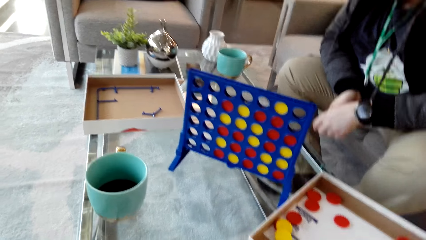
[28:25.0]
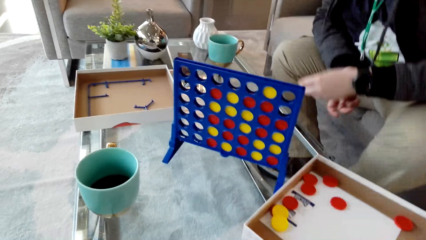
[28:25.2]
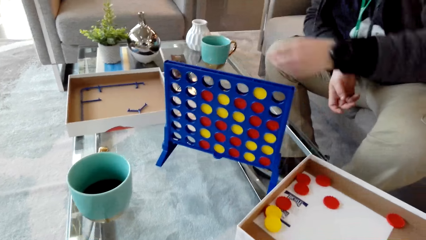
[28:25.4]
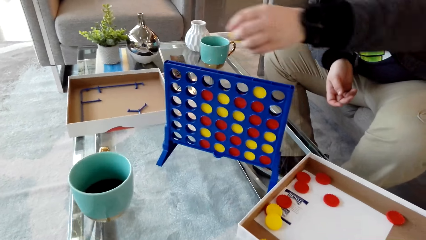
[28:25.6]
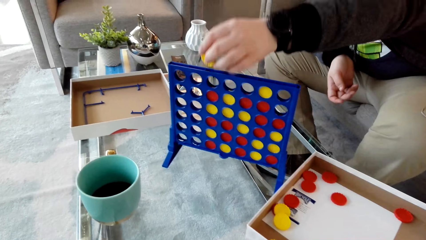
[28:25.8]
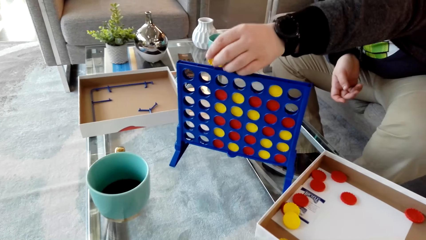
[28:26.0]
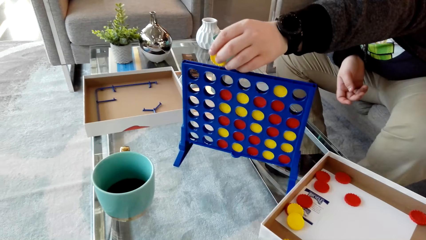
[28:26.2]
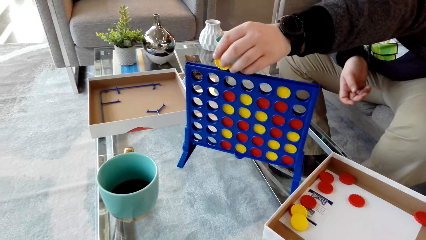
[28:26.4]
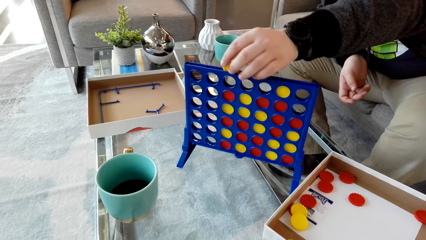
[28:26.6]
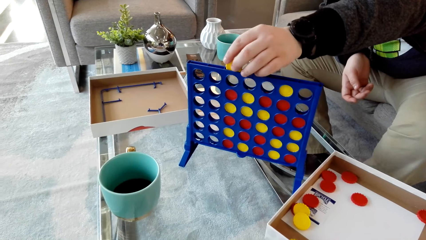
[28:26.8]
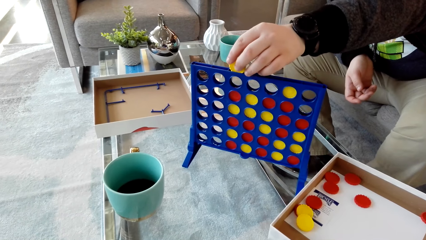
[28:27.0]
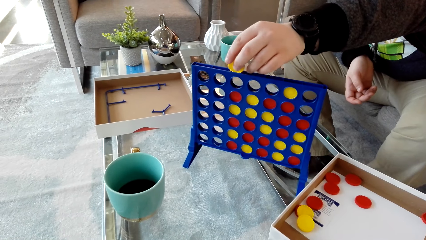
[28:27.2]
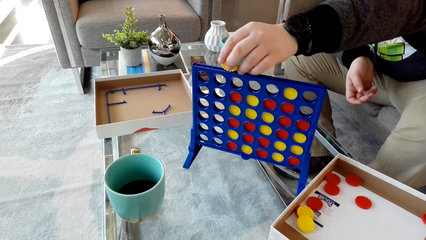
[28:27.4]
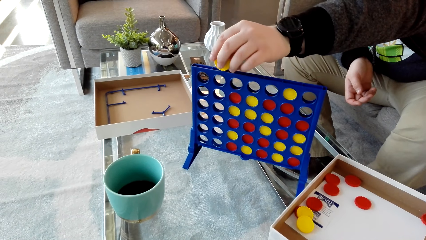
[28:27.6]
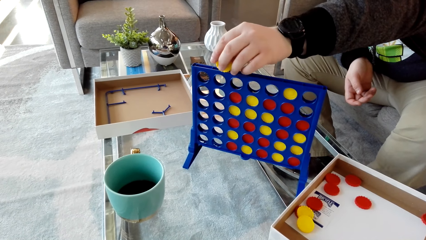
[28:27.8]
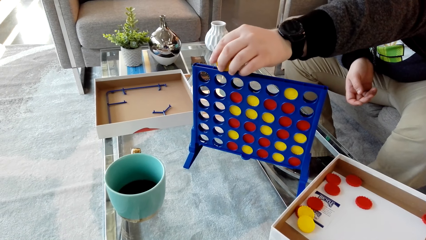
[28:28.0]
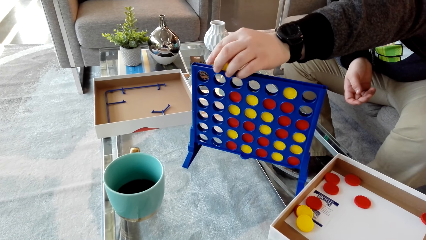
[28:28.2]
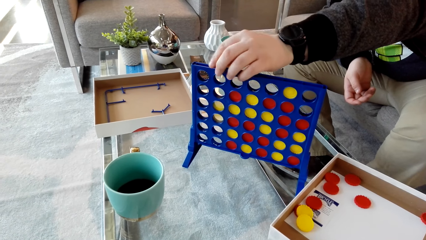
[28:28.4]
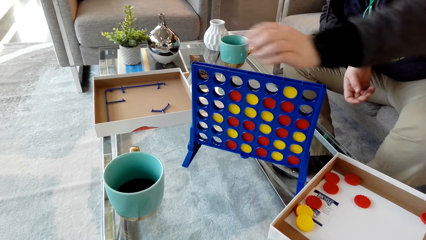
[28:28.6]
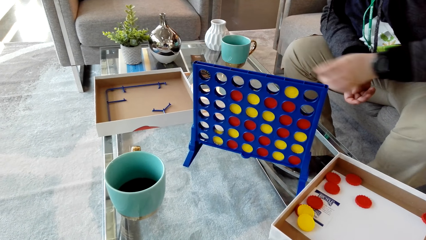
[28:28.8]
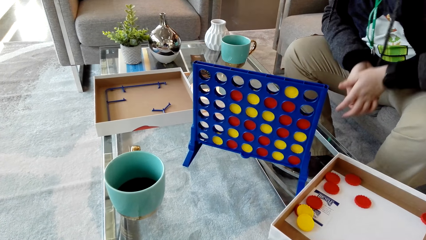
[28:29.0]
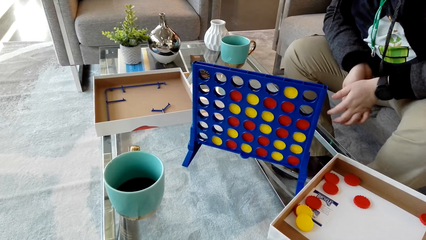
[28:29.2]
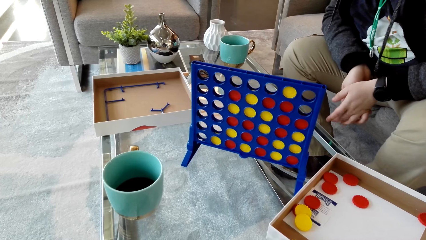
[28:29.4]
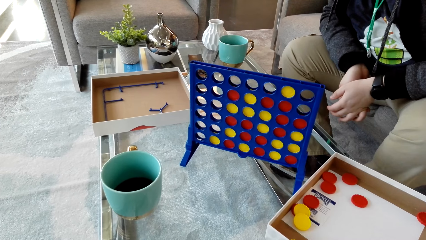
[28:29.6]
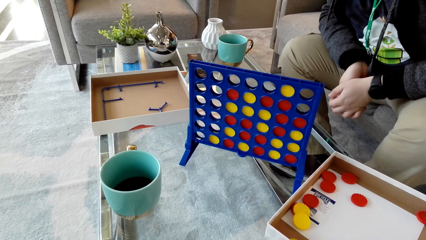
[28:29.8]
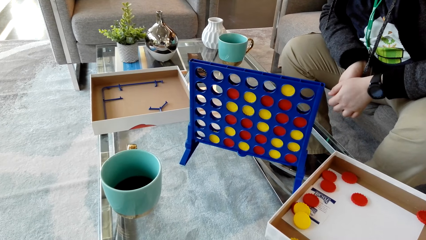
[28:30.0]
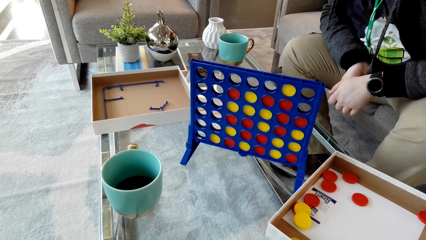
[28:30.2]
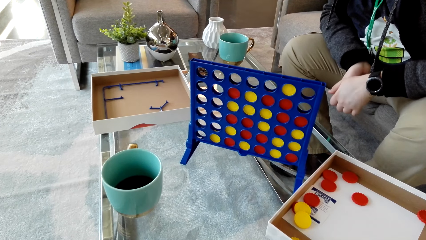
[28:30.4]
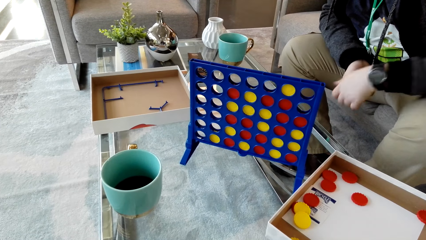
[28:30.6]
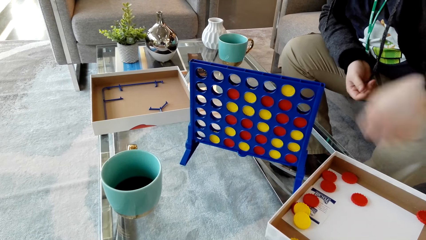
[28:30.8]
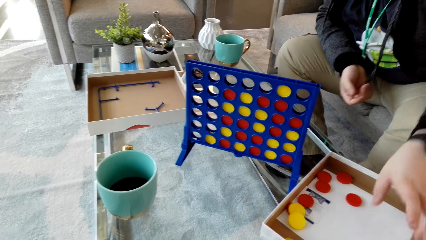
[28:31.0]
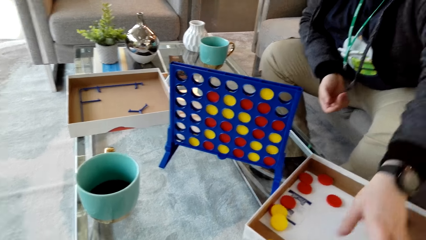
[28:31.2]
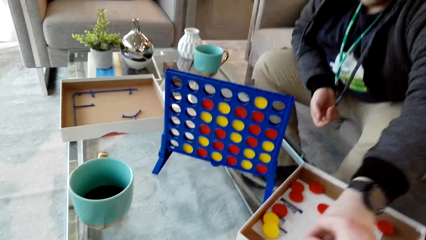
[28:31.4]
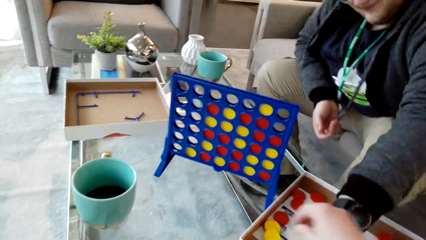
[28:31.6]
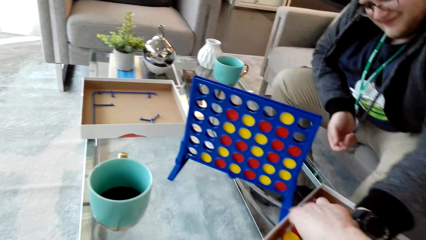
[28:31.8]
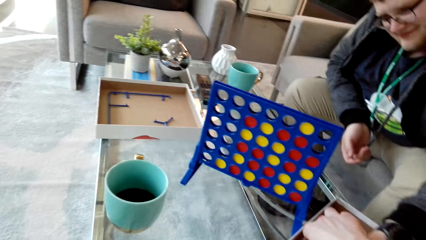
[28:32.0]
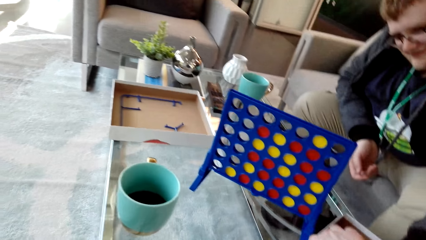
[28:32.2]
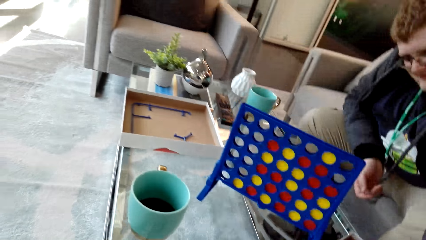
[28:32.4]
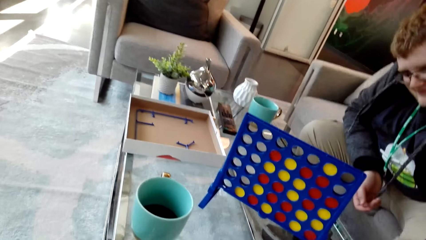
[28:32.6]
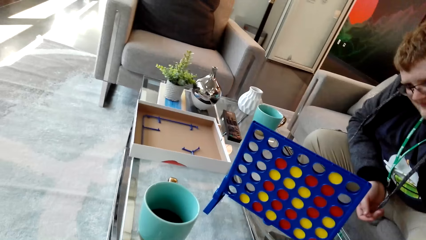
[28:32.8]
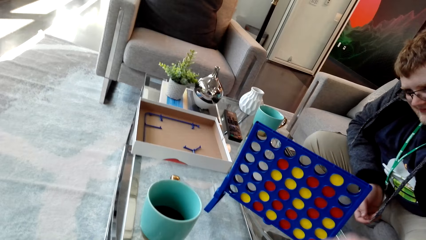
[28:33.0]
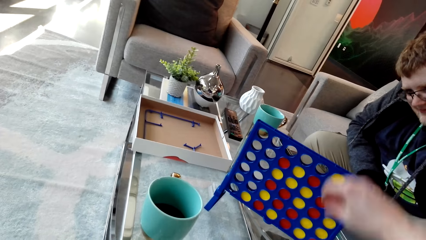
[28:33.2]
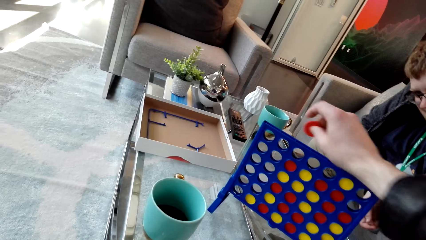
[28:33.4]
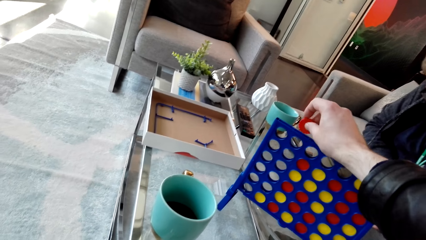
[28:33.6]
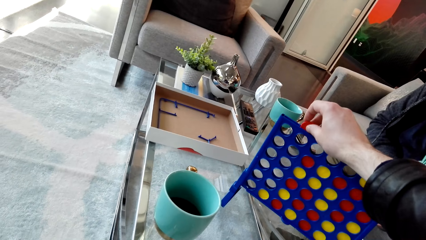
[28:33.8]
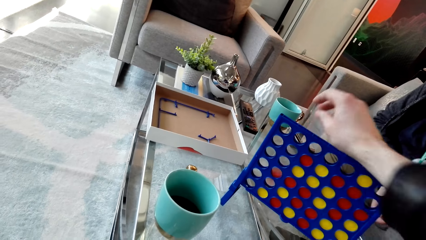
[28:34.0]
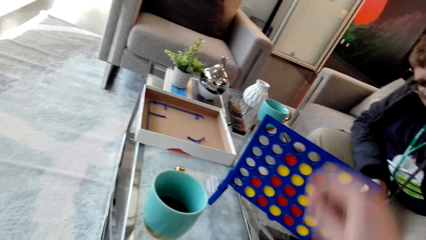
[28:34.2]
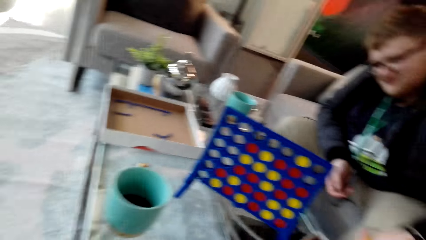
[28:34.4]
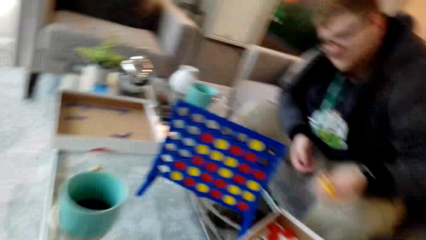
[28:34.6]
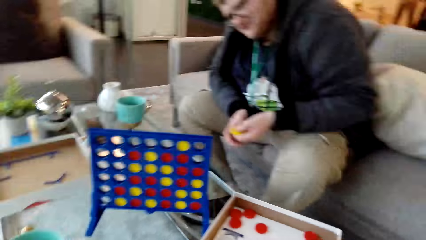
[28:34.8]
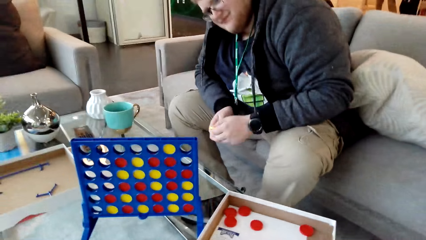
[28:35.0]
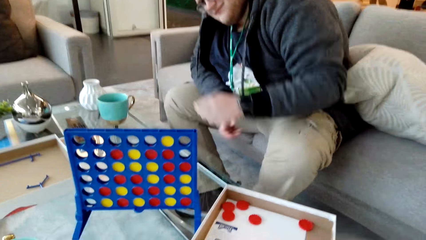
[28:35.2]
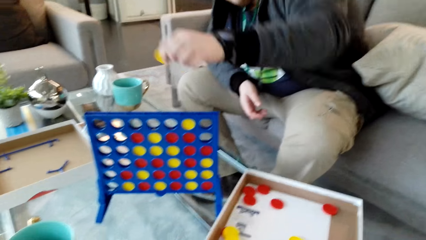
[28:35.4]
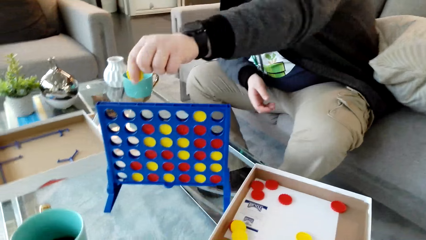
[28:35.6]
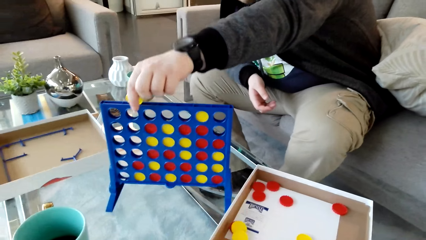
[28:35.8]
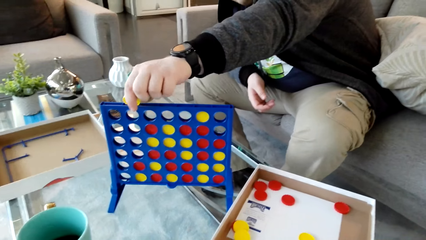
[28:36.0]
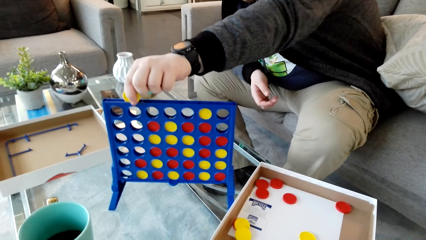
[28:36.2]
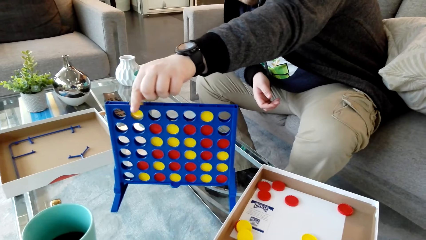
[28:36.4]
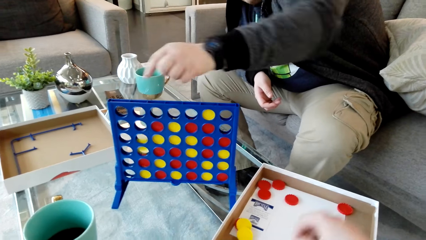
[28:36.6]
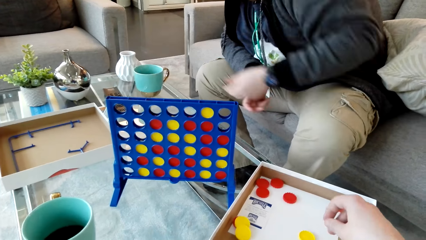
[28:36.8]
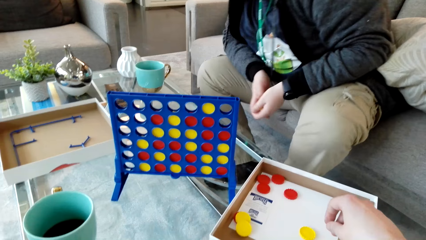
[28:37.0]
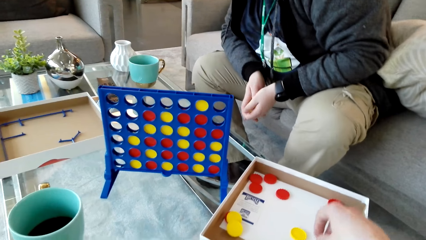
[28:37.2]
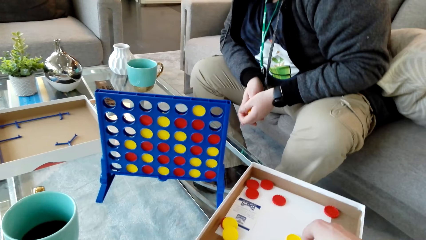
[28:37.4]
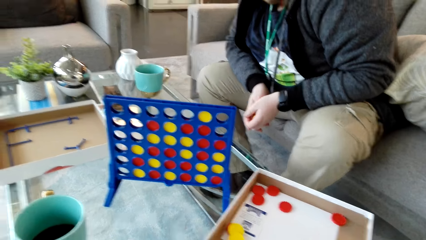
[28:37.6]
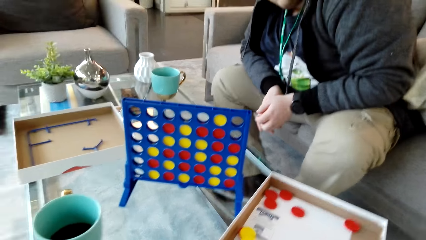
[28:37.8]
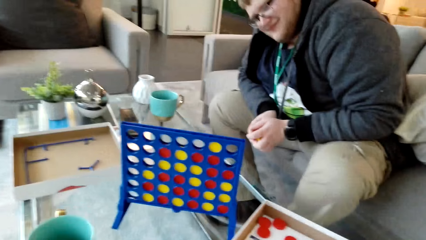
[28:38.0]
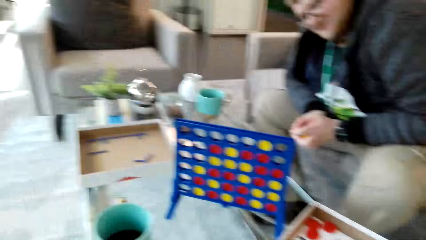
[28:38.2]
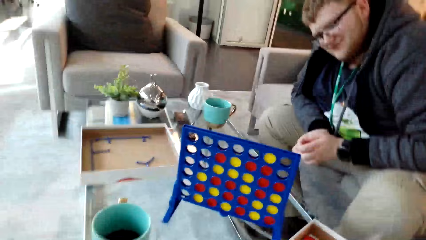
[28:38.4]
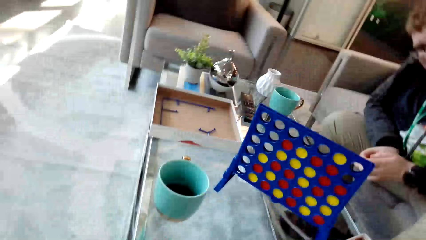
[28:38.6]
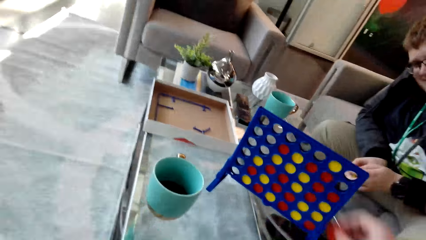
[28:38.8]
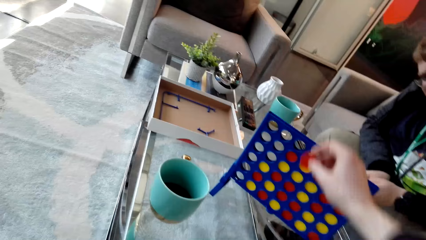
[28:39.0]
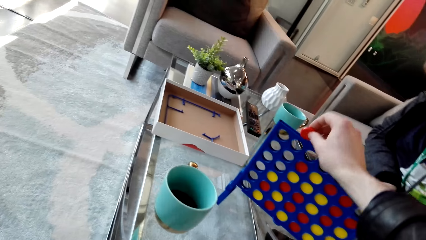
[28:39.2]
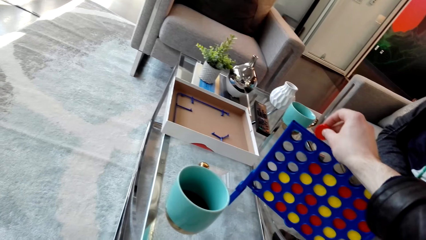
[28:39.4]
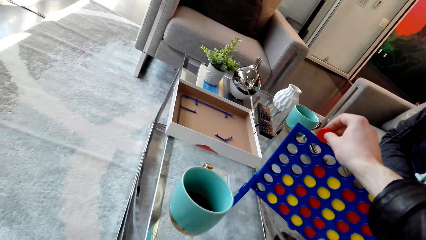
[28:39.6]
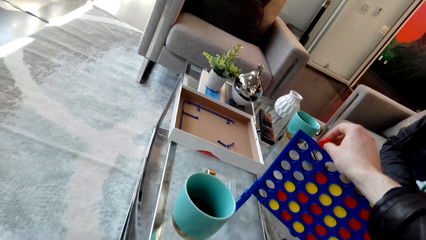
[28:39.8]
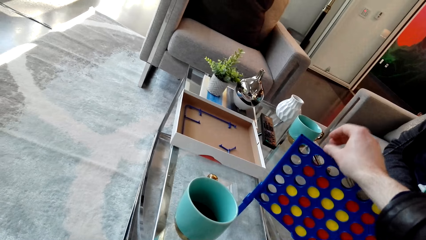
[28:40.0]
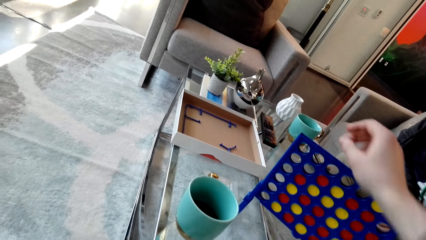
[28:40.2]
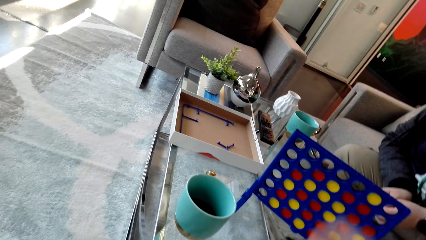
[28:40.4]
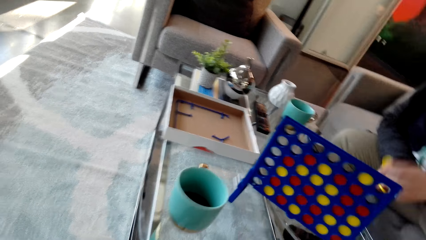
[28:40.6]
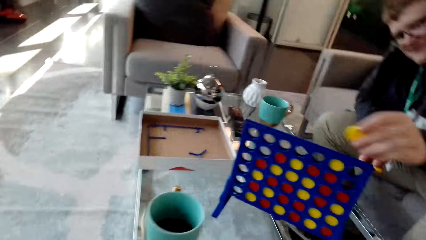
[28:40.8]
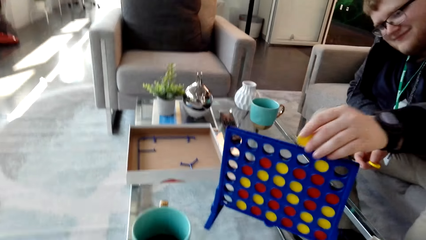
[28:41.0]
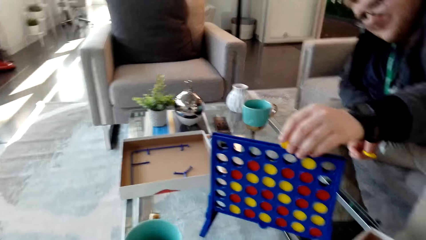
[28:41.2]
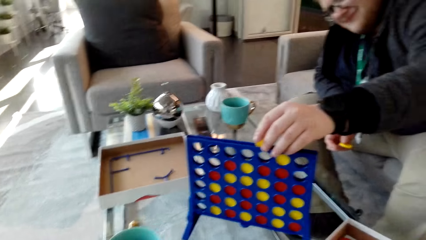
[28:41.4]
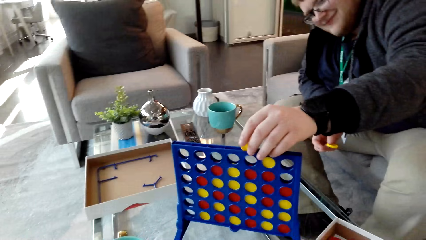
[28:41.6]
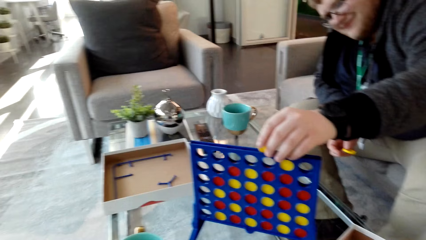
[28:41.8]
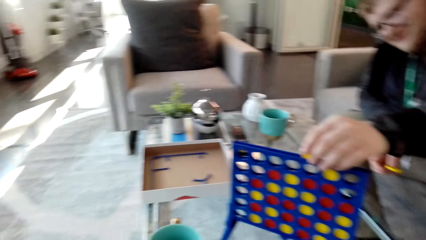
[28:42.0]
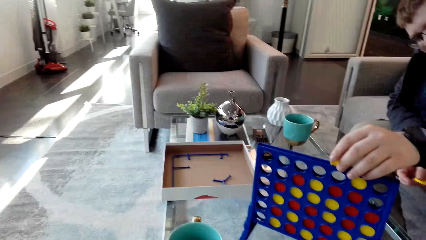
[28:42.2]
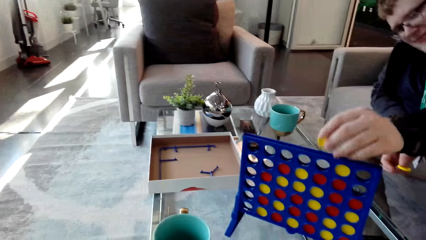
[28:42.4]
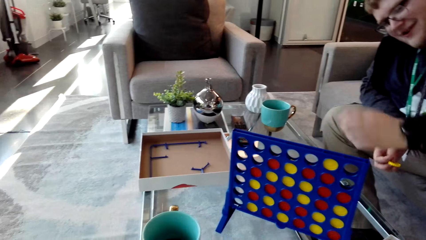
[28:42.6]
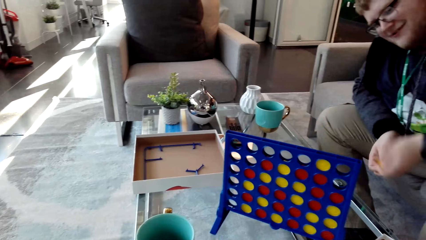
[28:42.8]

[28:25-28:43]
The camera wearer chats with a man. The man drops the disc or chip on the board or template and picks the disc. The camera wearer holds the chip. They drop the disc in the board. The man drops the disc on the board. The camera wearer picks up the disc, looks around, and drops the disc in the board. The man drops the disc on the board.
